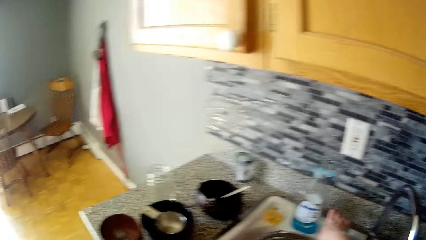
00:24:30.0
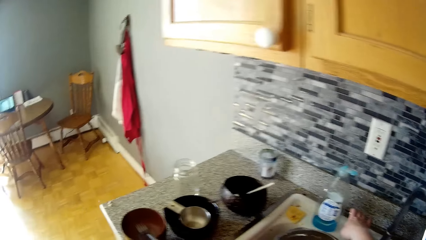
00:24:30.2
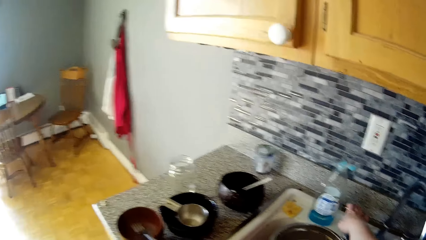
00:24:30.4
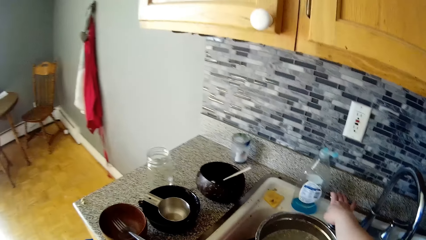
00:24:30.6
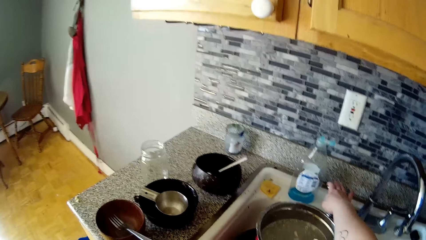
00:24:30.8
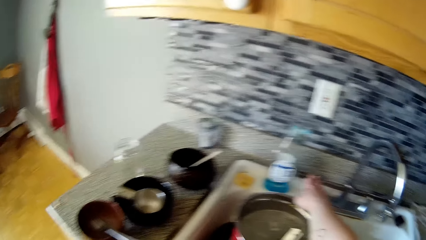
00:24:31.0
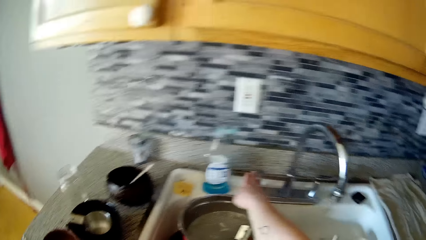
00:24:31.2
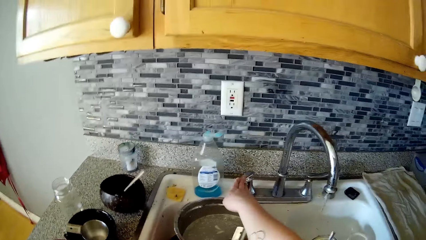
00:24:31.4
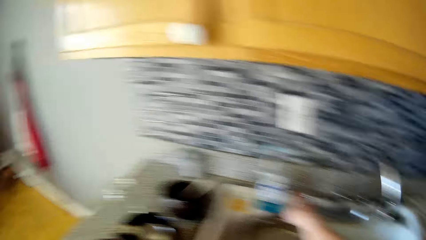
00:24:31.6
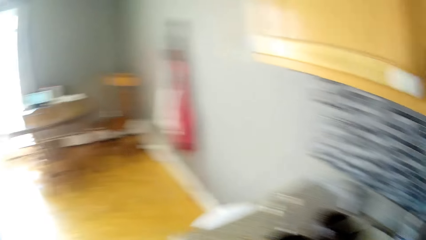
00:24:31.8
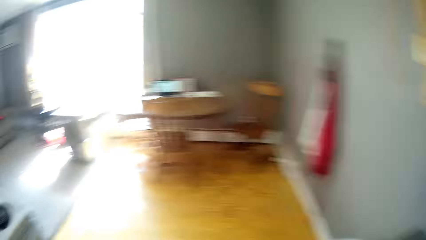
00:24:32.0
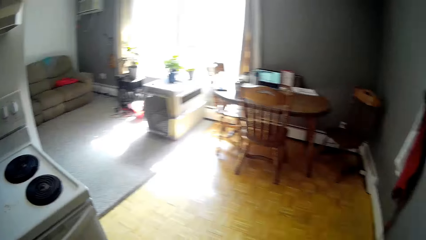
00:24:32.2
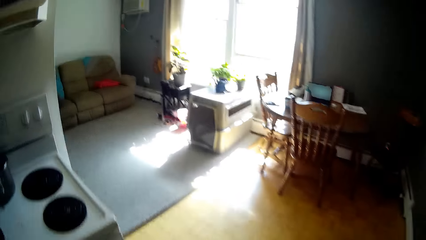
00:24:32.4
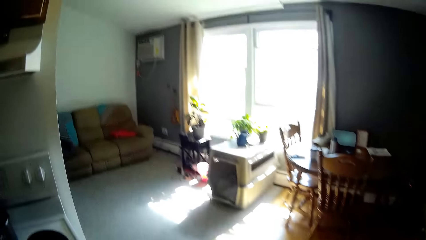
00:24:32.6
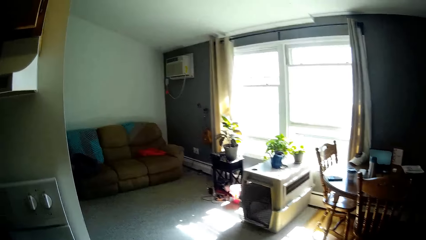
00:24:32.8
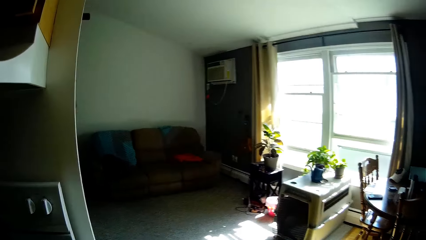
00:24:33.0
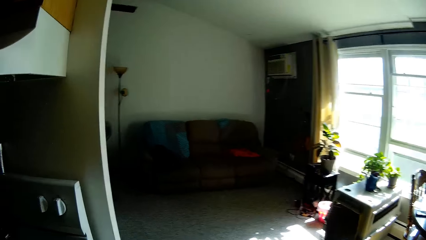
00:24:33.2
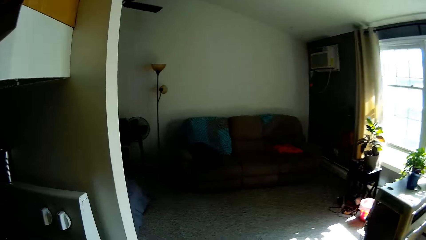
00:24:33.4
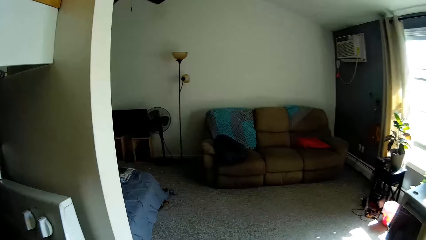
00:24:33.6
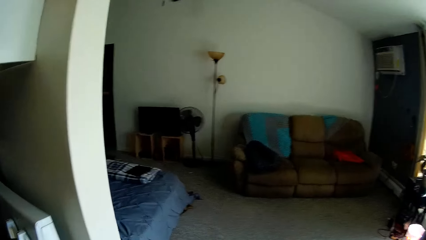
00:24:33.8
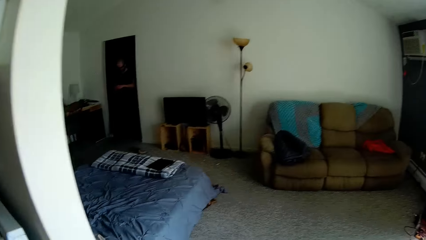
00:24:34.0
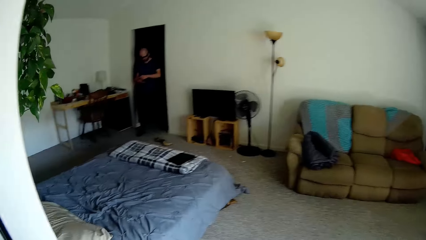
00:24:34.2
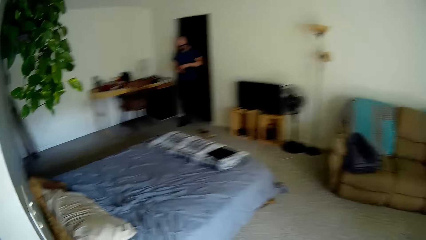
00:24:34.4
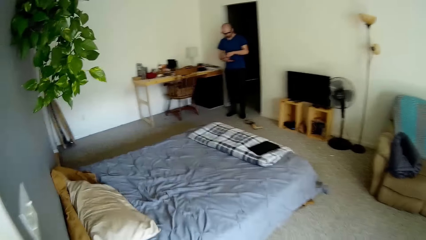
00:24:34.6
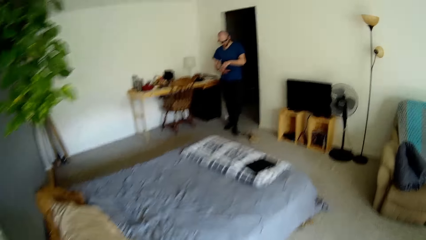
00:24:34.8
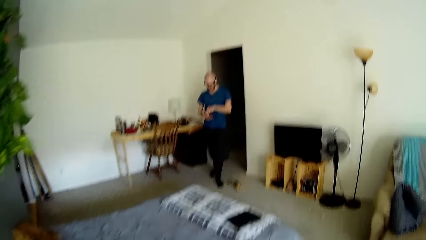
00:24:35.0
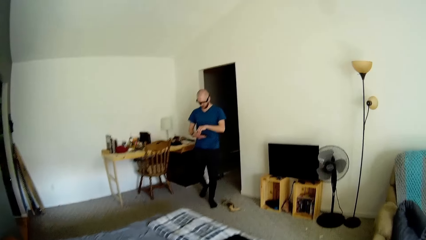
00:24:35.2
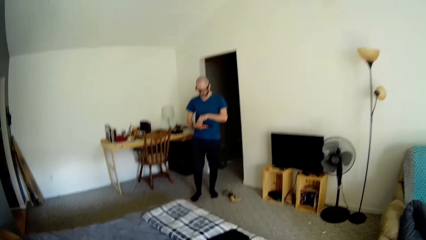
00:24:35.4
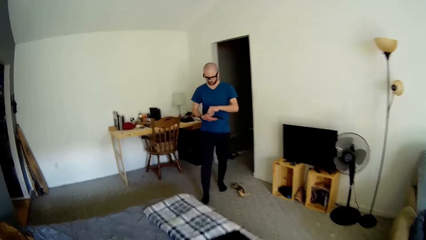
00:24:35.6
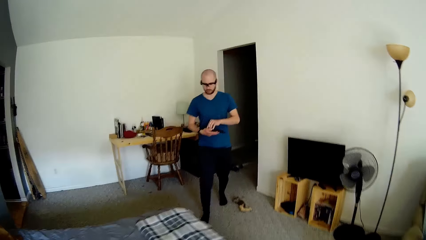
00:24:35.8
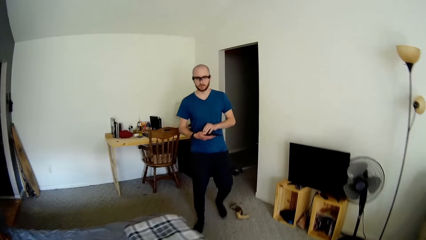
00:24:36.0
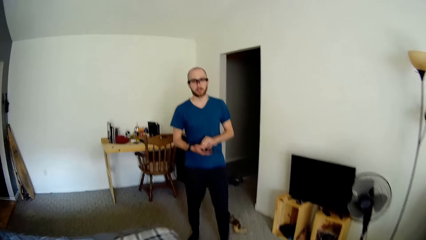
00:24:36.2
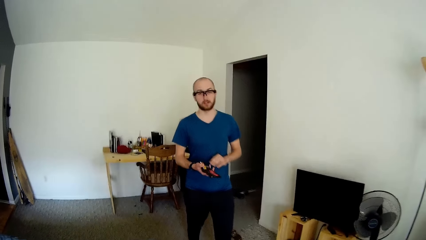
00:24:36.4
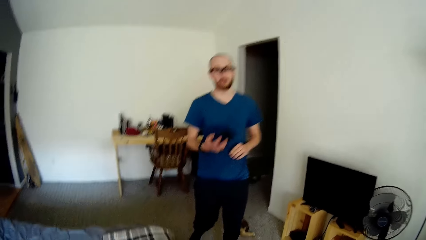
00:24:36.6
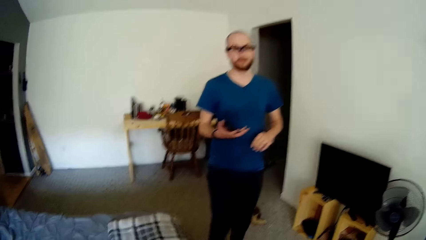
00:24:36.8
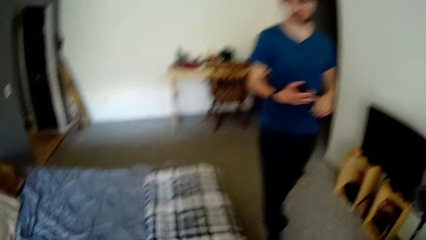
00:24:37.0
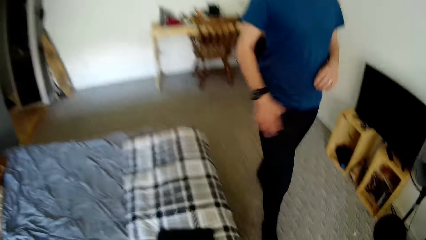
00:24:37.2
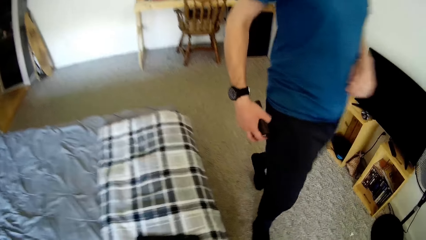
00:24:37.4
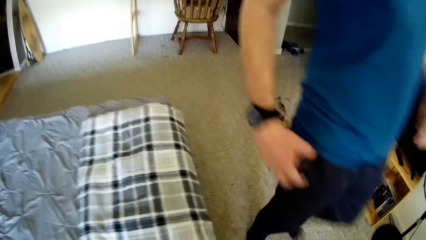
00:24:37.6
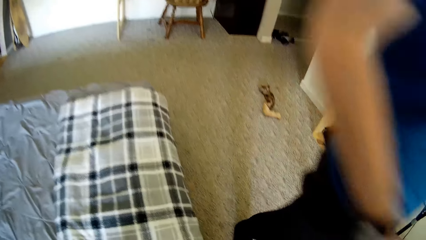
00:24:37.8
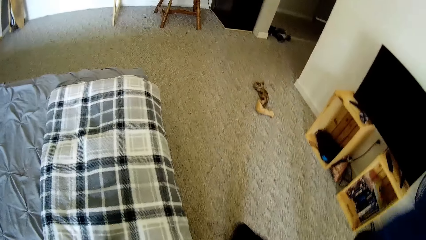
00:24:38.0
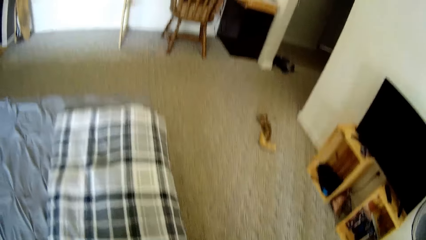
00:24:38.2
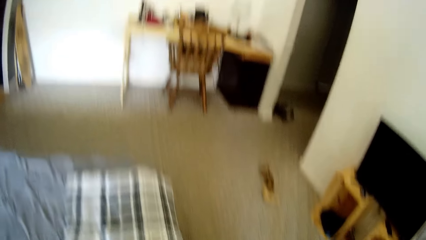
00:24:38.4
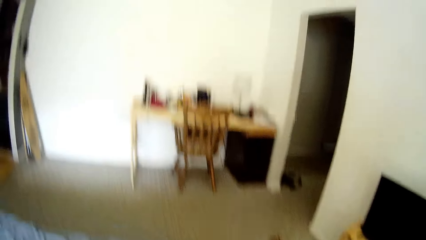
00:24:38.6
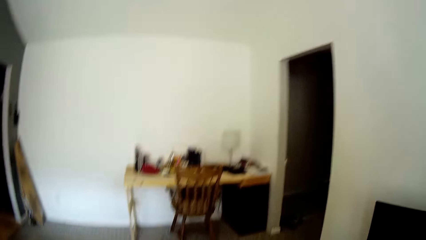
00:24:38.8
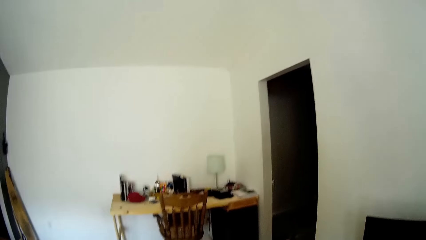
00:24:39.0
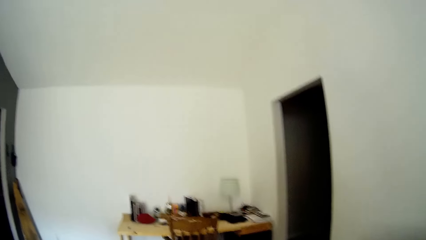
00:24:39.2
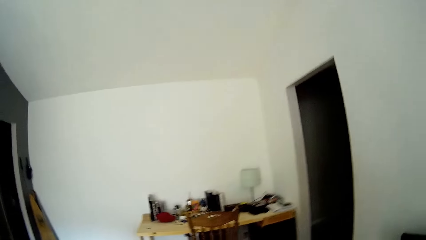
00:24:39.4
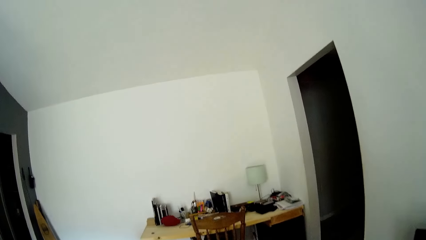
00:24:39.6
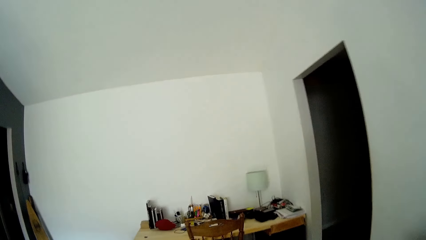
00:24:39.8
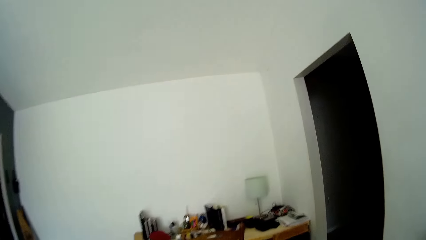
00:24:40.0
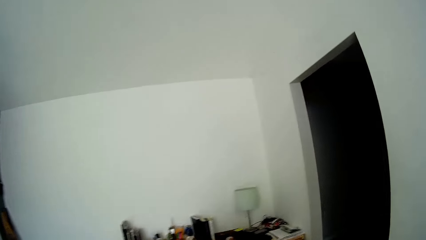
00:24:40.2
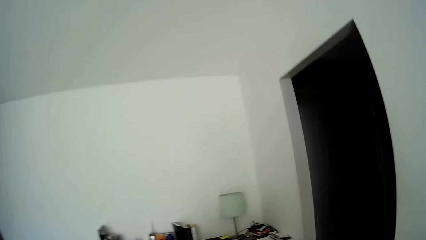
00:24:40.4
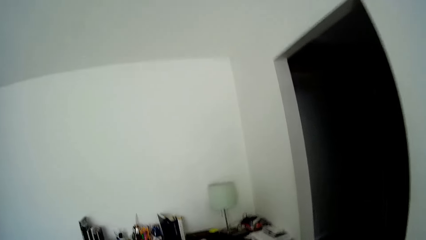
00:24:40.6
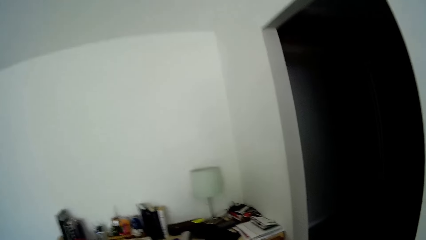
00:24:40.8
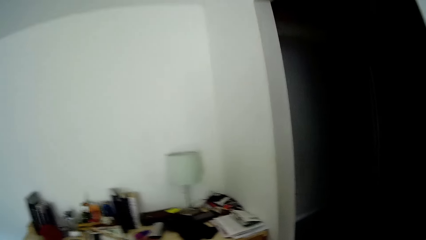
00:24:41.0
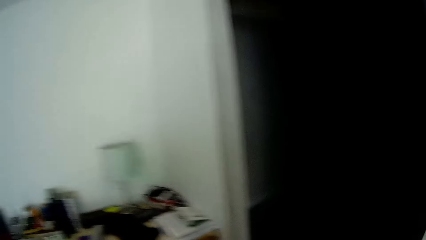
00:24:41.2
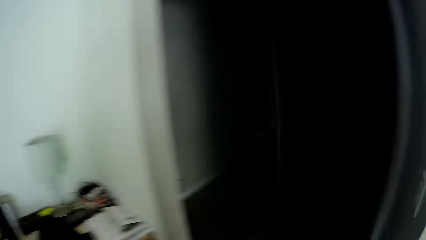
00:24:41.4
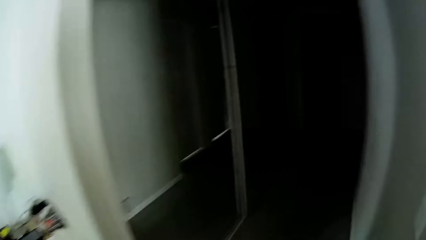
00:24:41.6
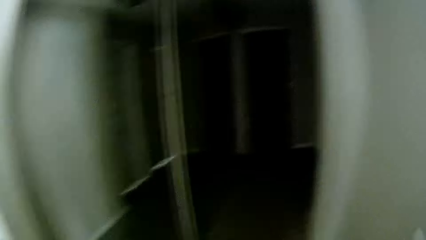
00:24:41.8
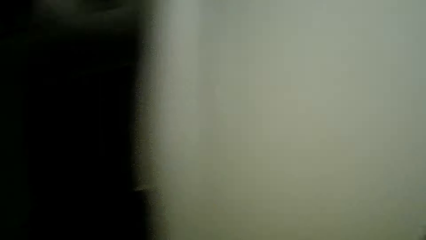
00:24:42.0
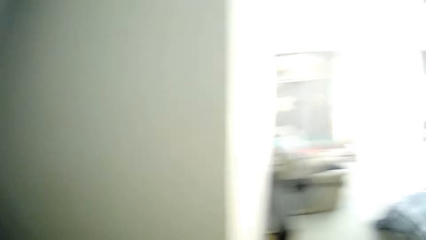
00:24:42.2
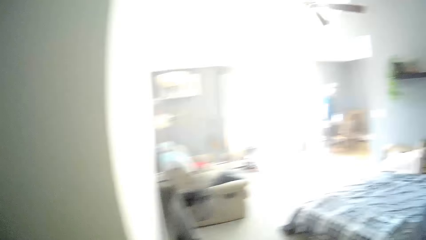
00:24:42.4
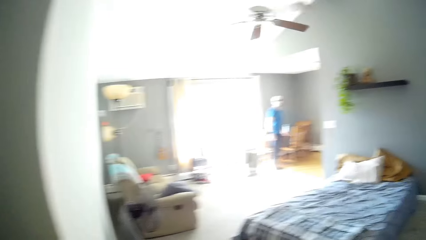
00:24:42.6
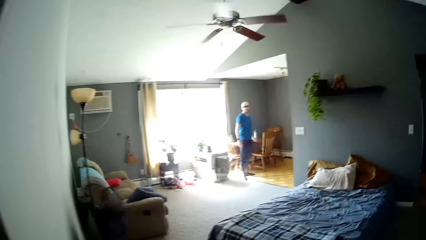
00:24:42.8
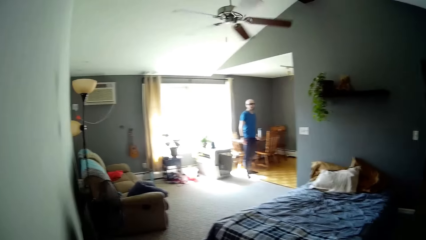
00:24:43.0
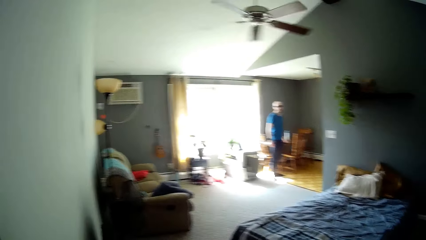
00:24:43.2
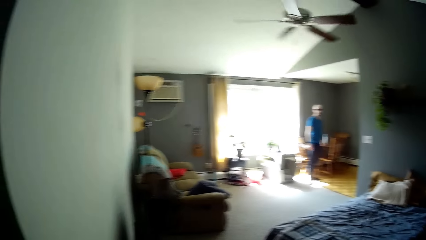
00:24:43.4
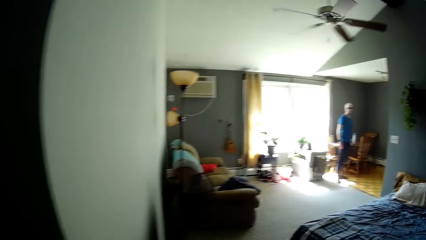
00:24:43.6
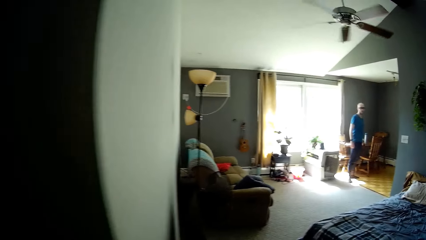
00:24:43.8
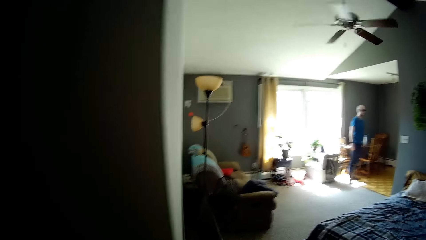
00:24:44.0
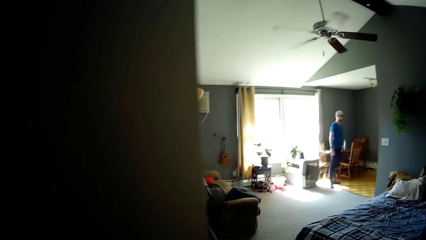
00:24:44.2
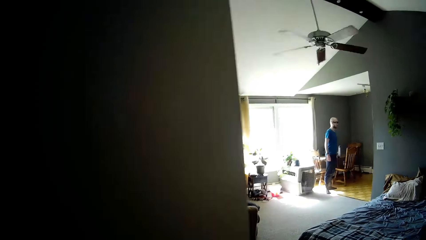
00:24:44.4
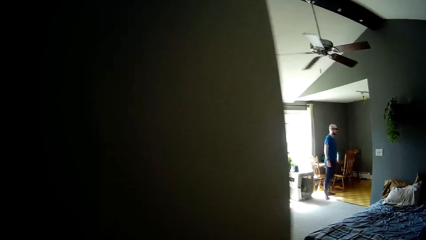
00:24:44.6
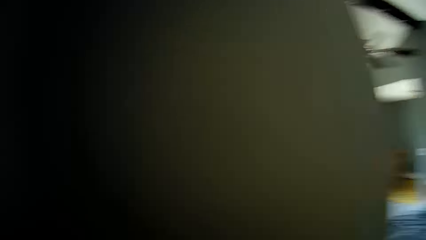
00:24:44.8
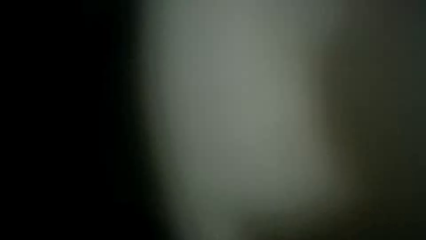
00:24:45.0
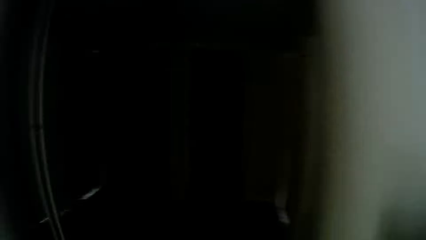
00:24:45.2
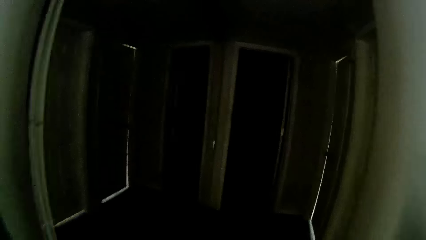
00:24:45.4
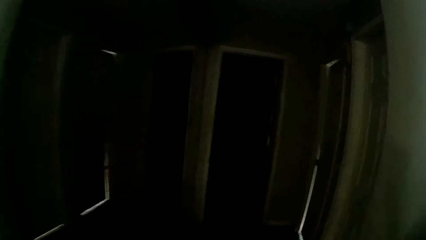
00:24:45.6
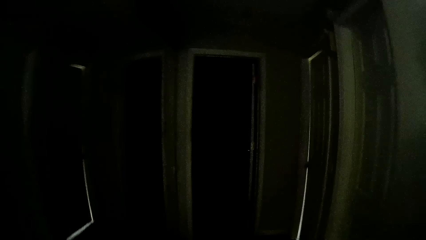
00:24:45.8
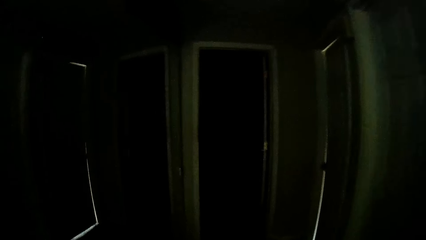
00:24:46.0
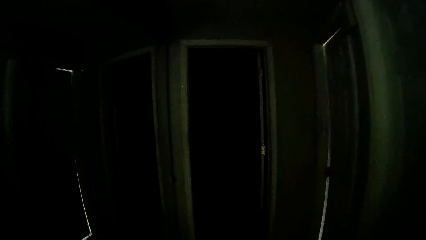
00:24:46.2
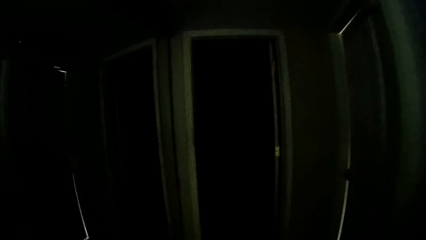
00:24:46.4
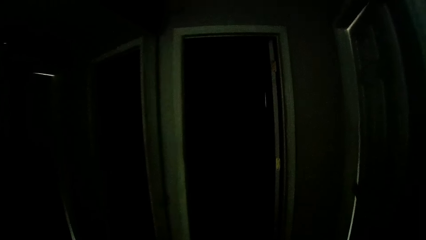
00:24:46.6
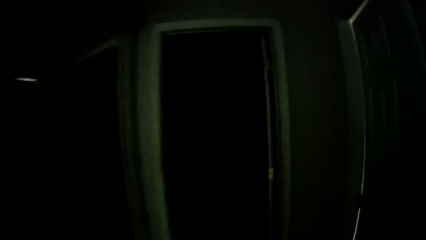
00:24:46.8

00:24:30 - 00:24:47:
The camera wearer turns on a sink tap with her right hand. She interacts with the man. She walks around the house. The man tosses a wallet in his right hand. The camera wearer interacts with the man.
